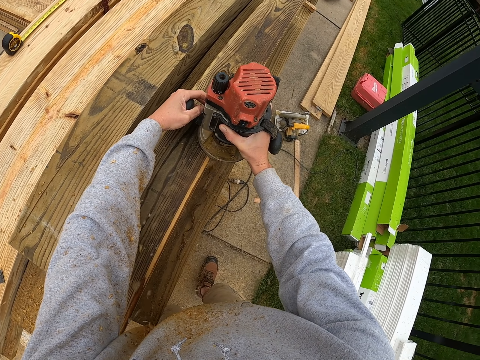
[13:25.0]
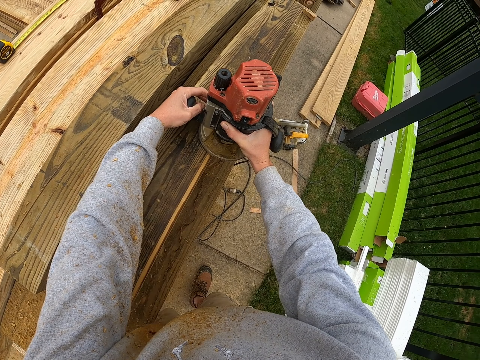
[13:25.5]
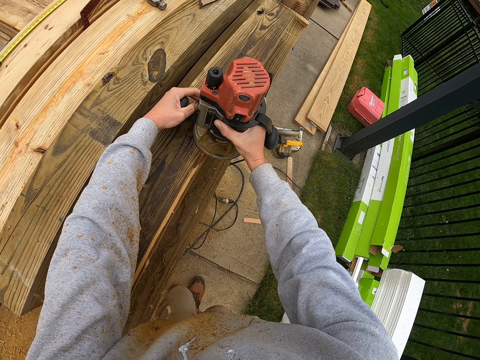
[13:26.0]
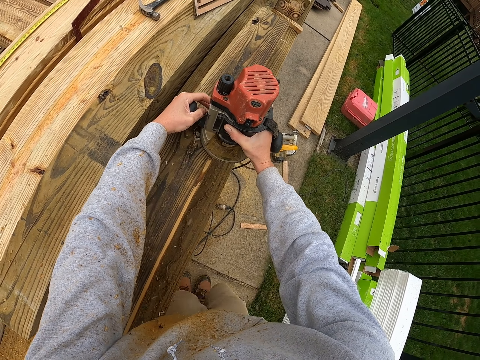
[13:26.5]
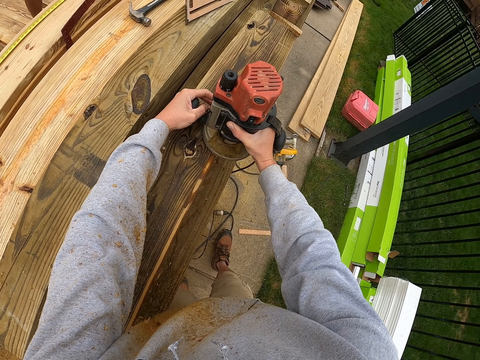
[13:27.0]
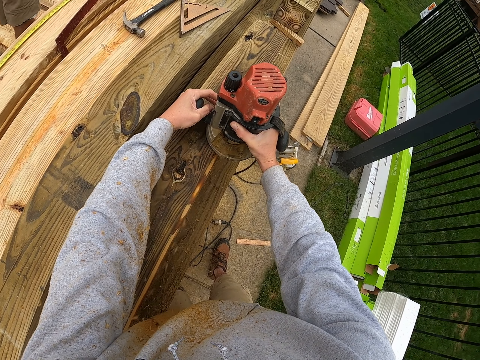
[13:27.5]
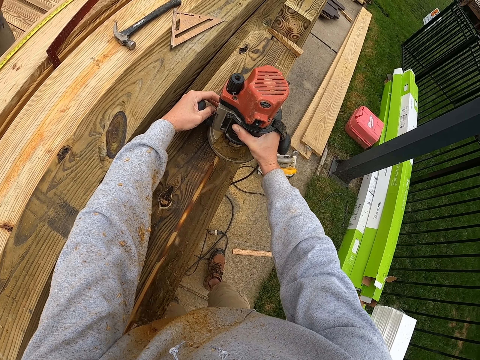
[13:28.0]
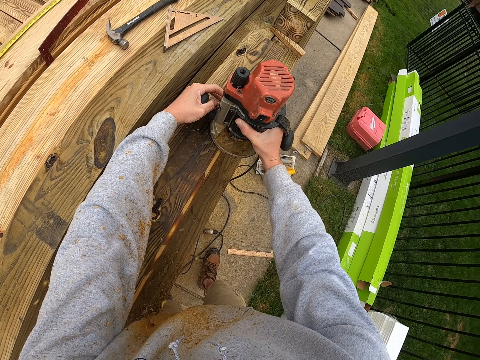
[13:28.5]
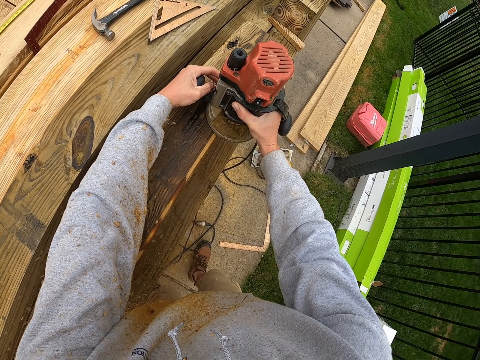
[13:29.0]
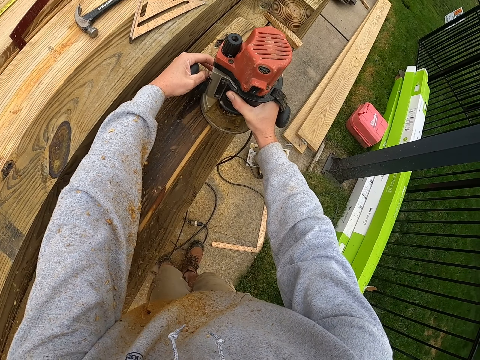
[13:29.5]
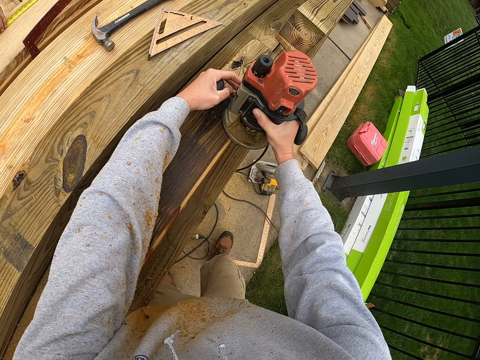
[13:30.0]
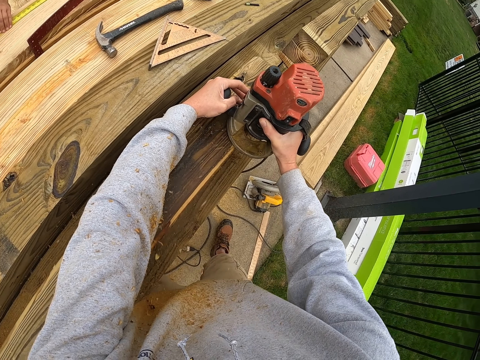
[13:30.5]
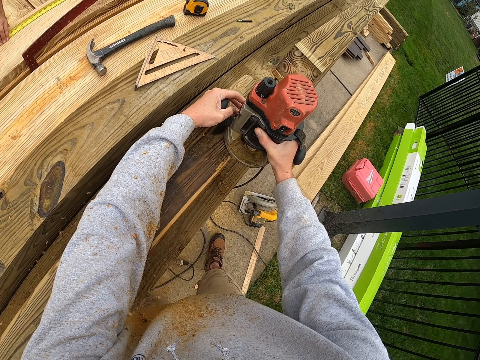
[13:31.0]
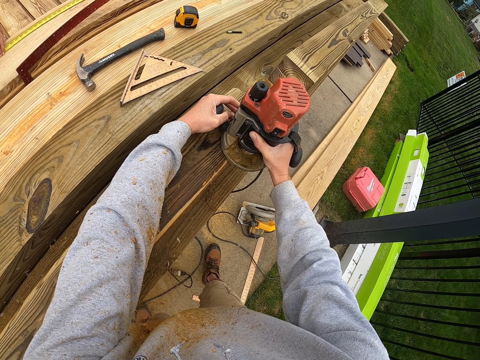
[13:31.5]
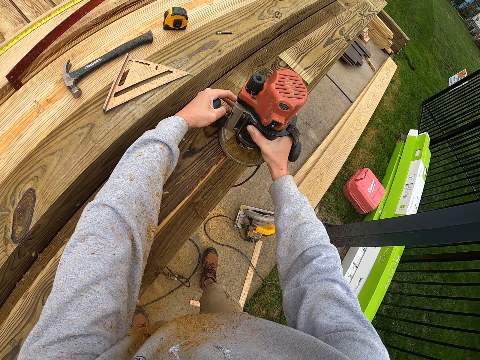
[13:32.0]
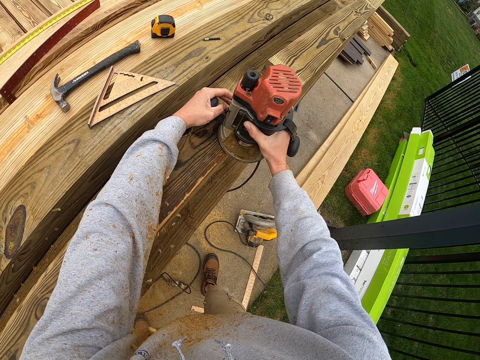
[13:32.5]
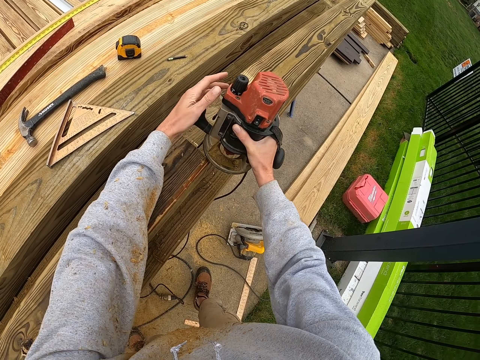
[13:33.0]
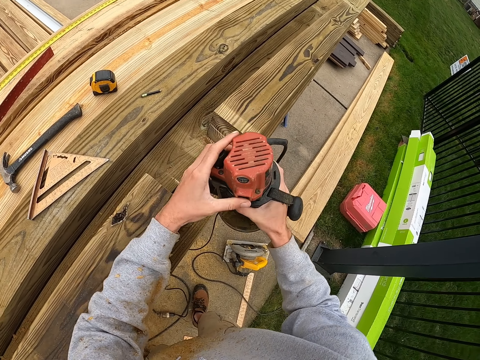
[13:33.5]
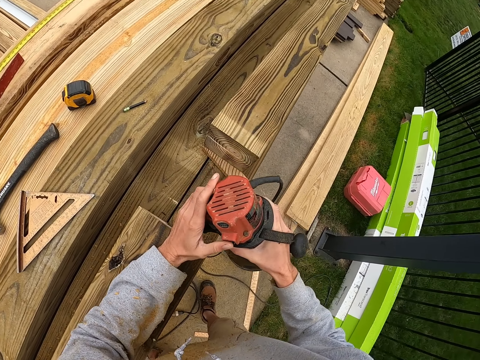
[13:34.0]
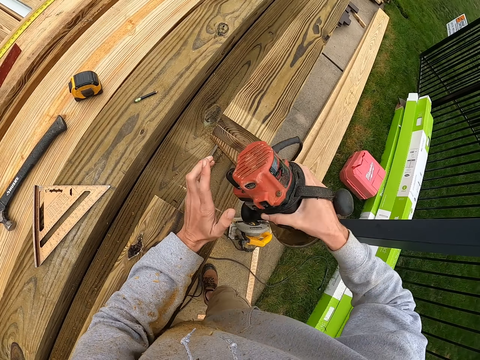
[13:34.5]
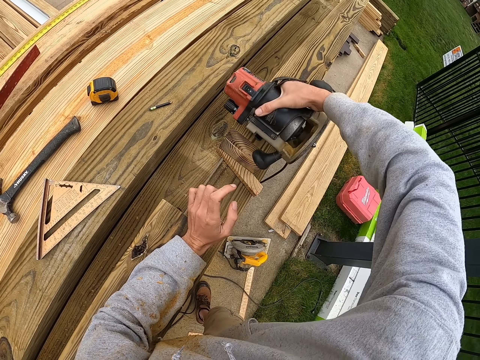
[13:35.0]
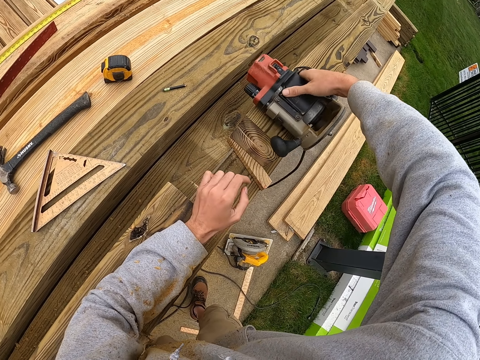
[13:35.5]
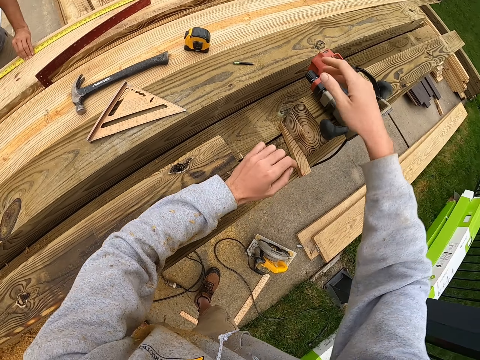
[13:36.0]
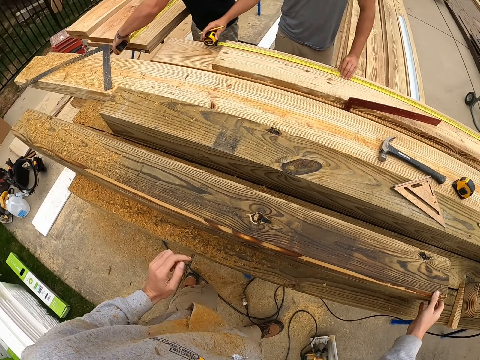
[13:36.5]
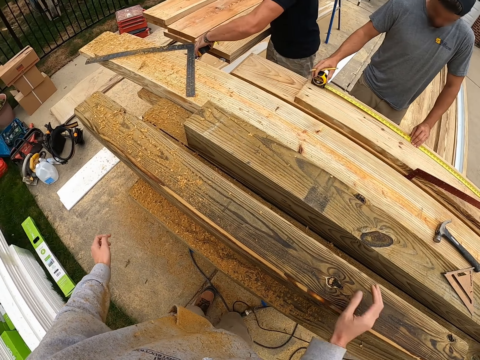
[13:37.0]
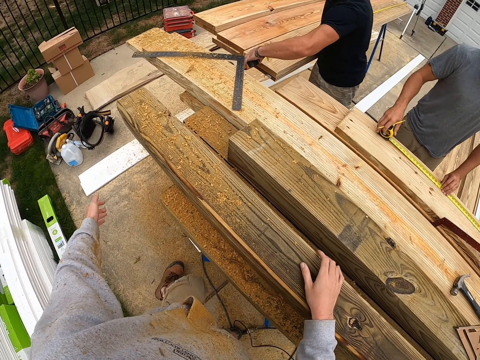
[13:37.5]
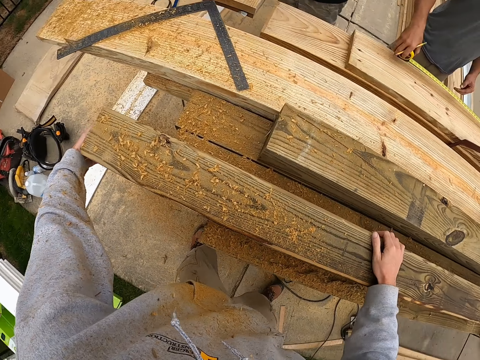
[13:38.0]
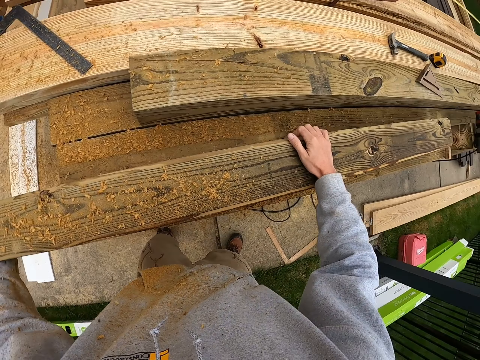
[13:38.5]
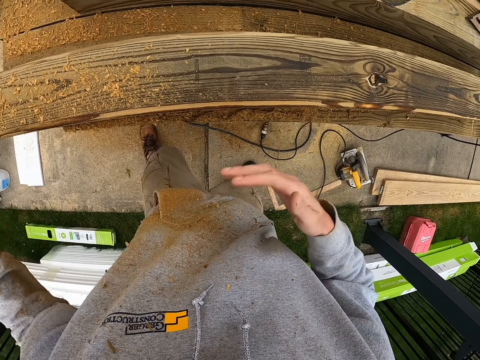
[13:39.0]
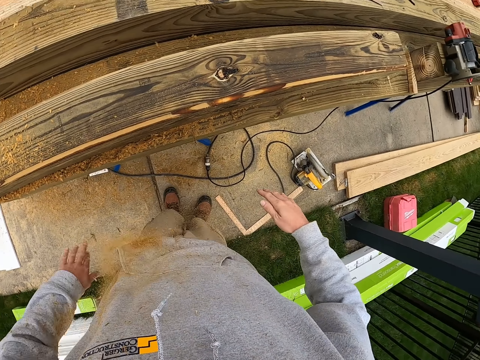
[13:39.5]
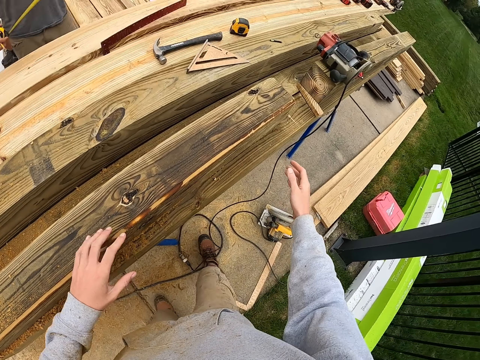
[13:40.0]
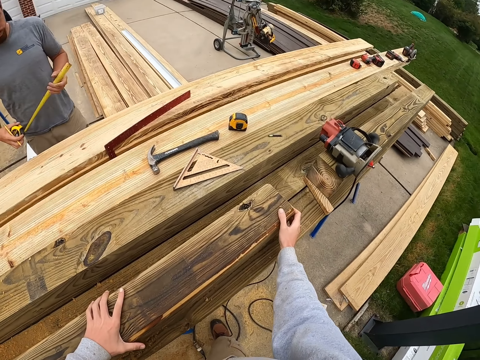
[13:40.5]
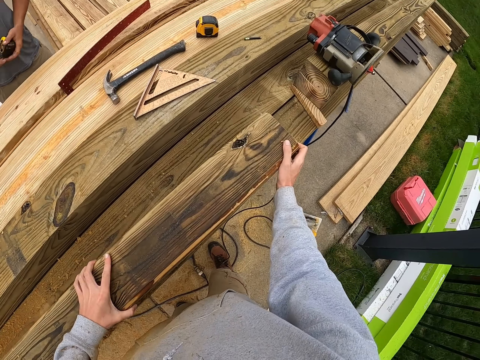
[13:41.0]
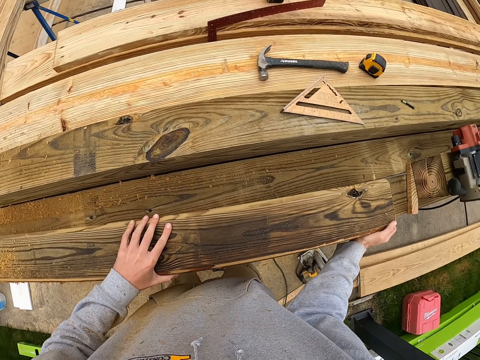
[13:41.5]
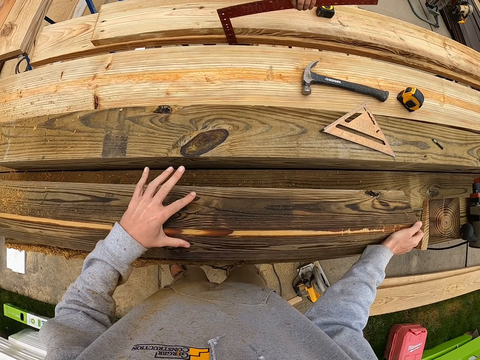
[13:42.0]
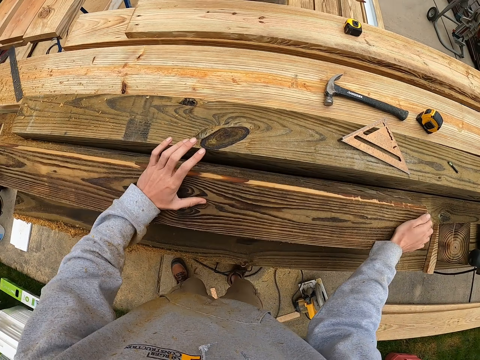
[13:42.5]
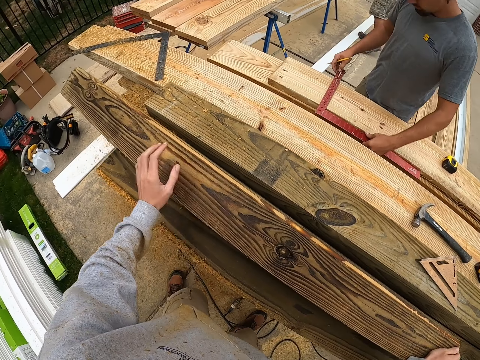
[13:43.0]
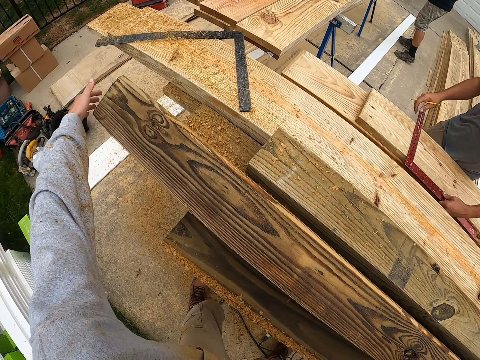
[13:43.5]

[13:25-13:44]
The camera wearer switches off the hand saw. They put the hand saw or wood router on the timber or lumber. They move beside the timber. They move the lumber with both hands. They remove dust from the sweater. They move the timber.

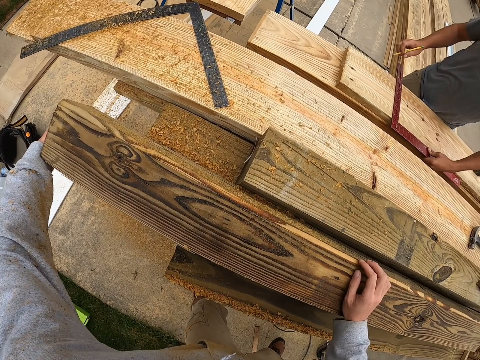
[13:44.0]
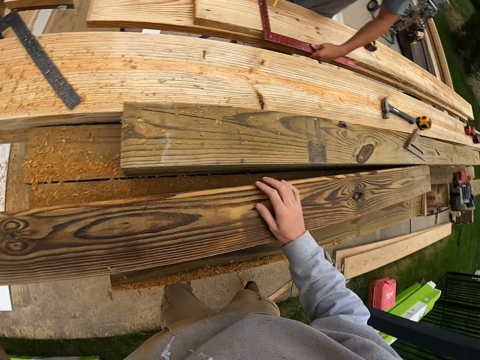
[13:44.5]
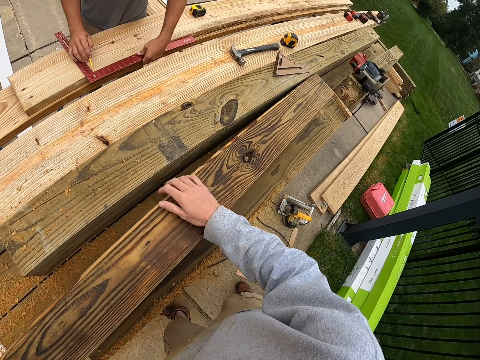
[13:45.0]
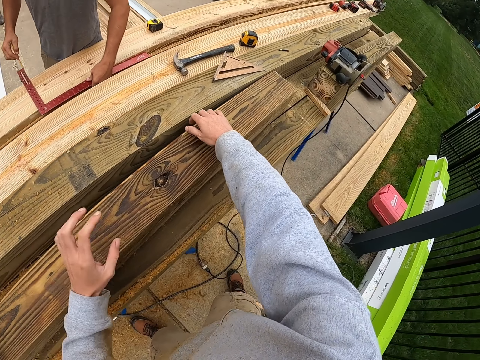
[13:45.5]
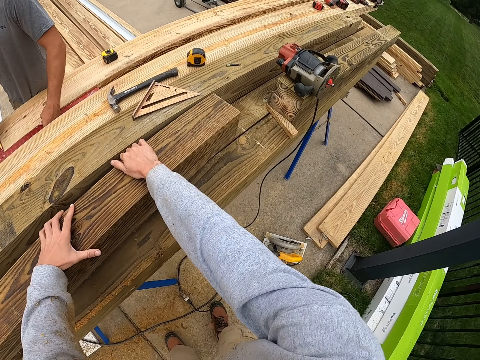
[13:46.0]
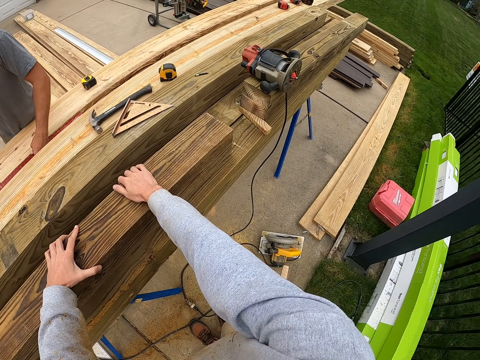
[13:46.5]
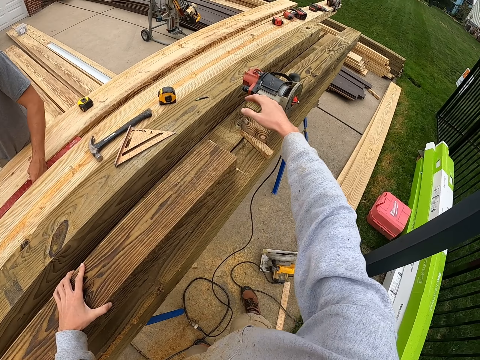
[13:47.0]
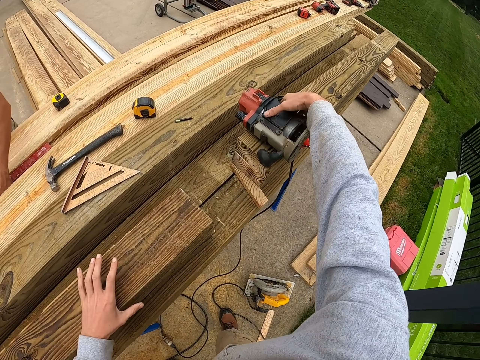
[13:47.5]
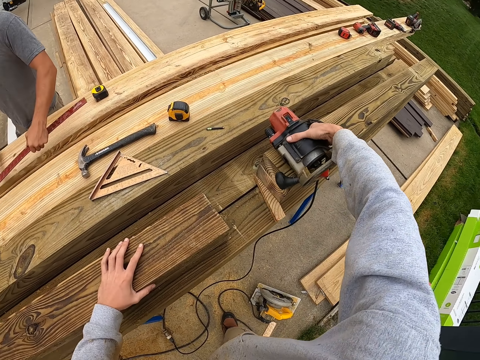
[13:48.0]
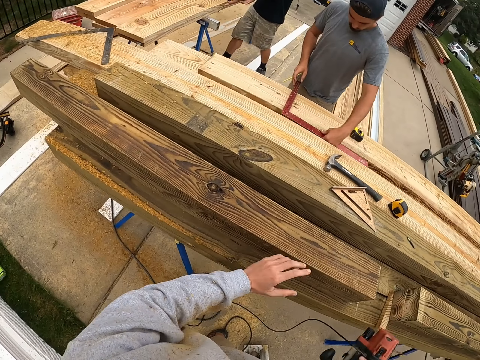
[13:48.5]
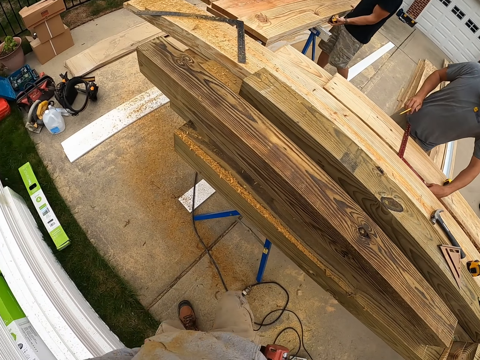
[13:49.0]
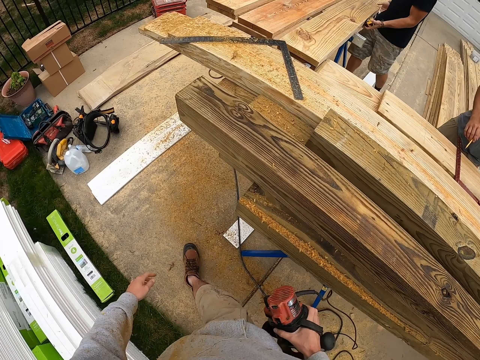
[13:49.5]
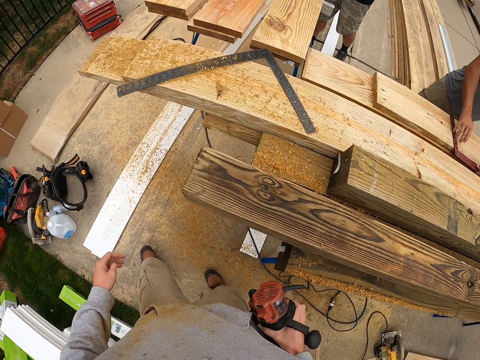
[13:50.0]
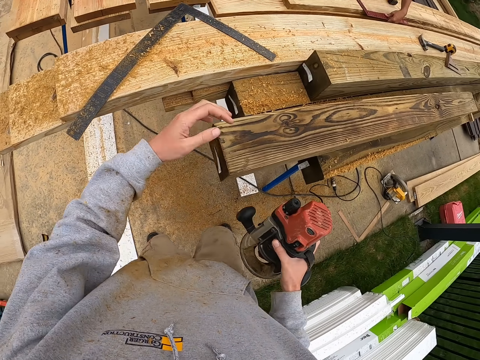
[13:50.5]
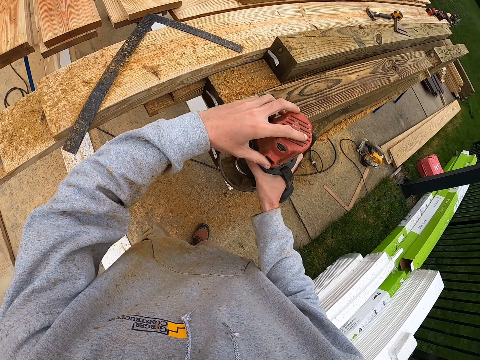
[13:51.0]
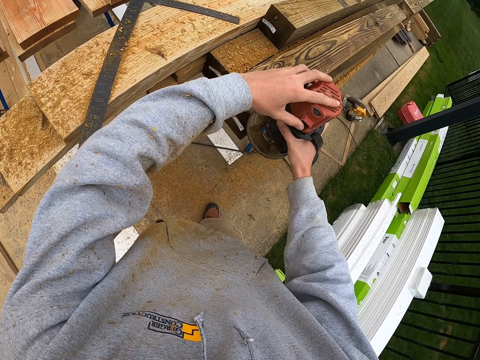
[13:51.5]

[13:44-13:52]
The camera wearer picks up the wood plane with his right hand. He smoothens the piece of lumber with the wood plane.
